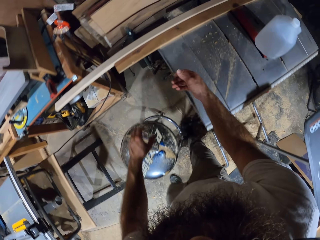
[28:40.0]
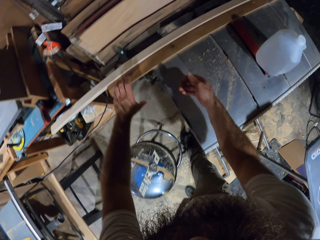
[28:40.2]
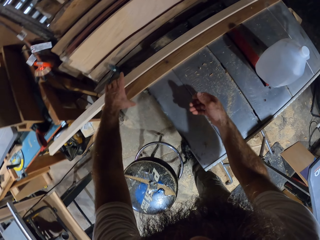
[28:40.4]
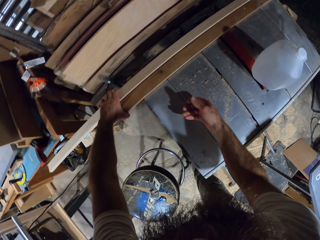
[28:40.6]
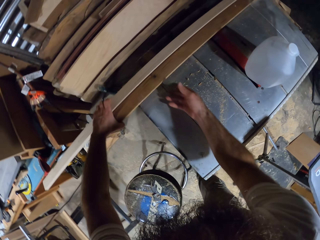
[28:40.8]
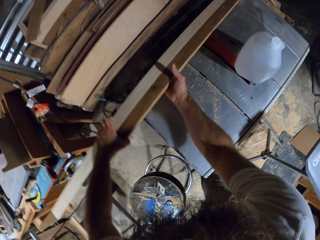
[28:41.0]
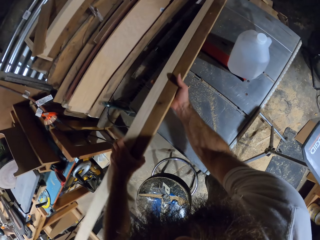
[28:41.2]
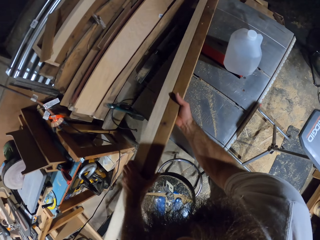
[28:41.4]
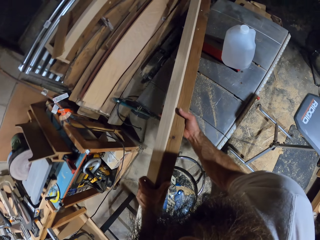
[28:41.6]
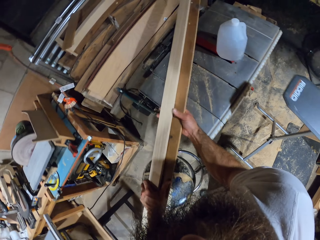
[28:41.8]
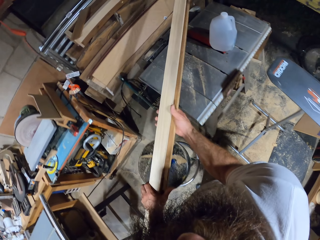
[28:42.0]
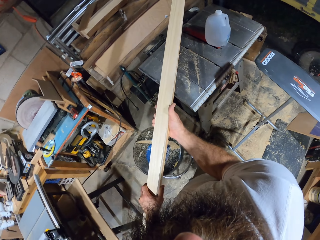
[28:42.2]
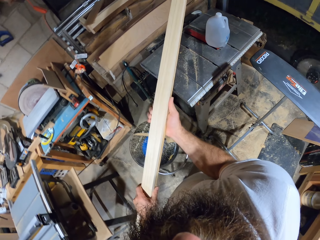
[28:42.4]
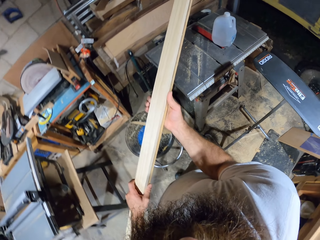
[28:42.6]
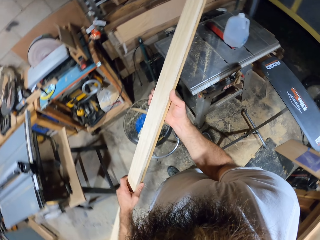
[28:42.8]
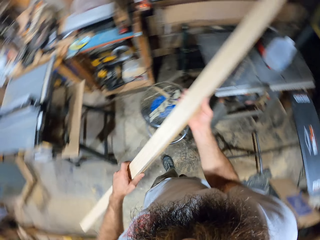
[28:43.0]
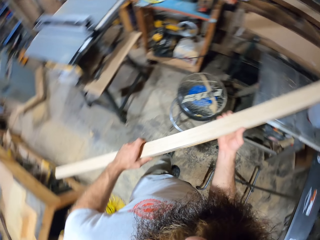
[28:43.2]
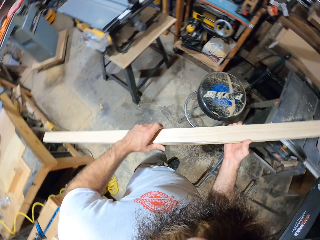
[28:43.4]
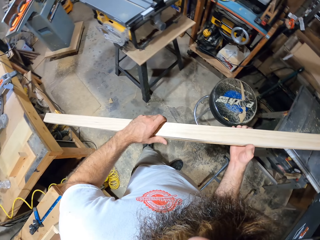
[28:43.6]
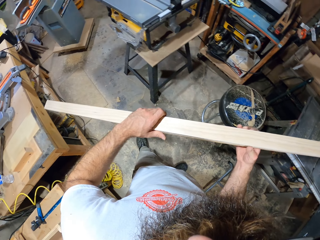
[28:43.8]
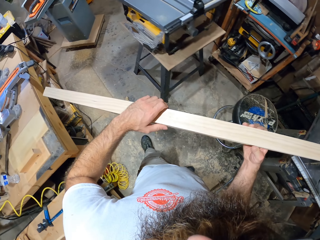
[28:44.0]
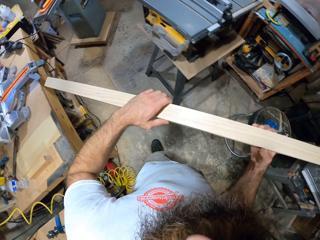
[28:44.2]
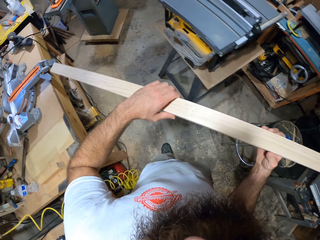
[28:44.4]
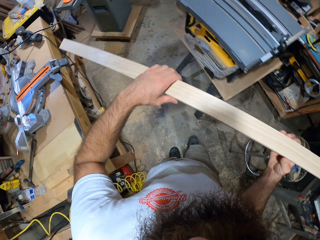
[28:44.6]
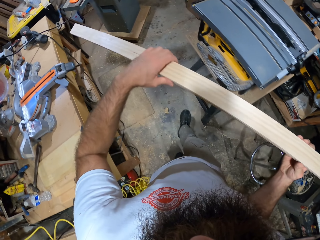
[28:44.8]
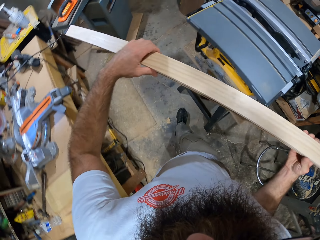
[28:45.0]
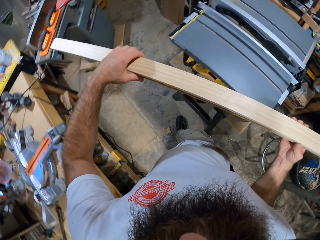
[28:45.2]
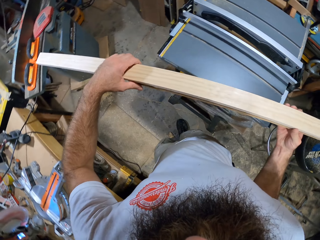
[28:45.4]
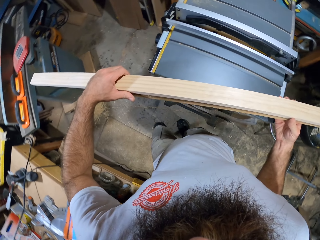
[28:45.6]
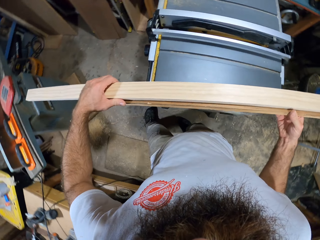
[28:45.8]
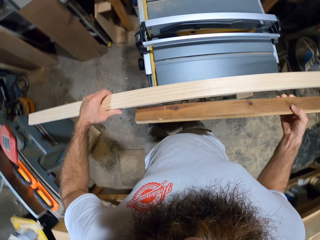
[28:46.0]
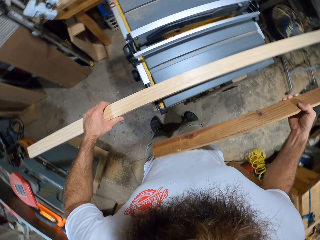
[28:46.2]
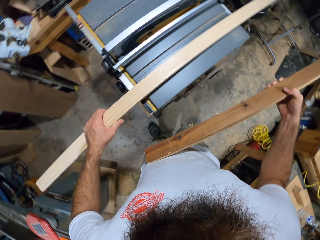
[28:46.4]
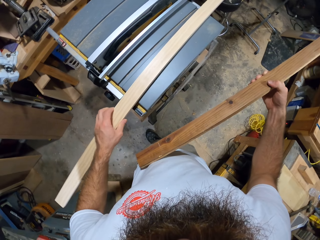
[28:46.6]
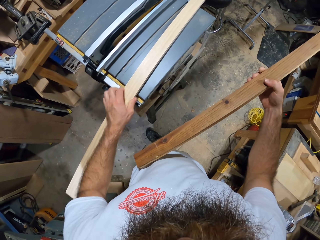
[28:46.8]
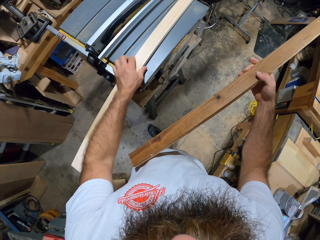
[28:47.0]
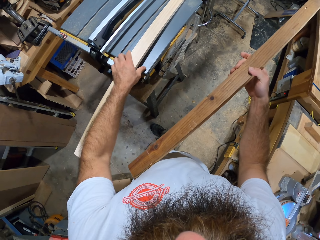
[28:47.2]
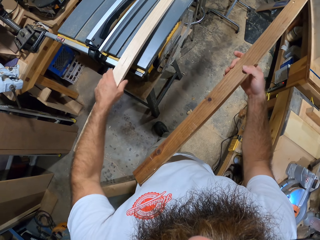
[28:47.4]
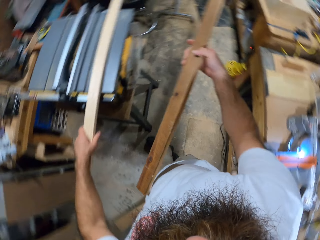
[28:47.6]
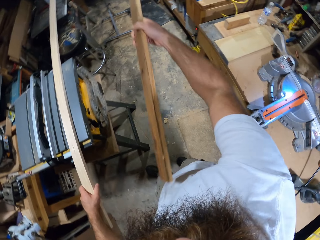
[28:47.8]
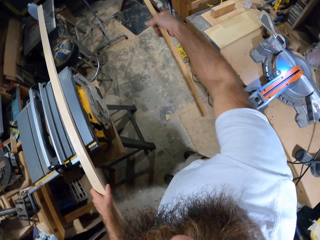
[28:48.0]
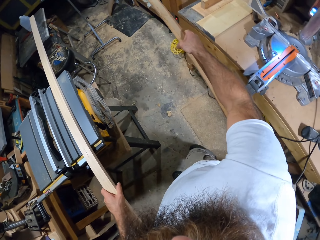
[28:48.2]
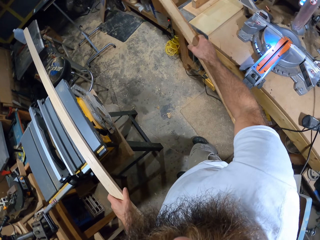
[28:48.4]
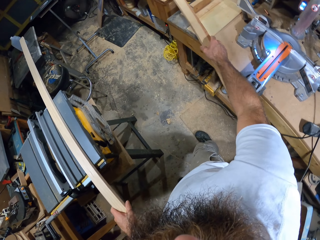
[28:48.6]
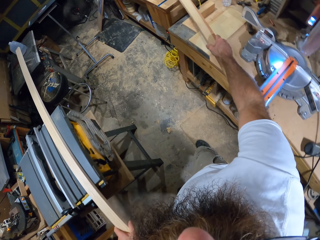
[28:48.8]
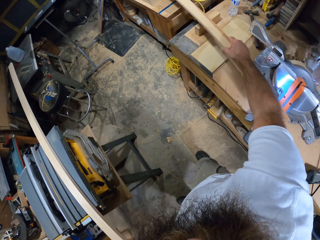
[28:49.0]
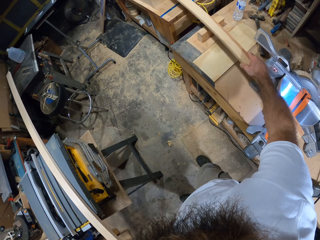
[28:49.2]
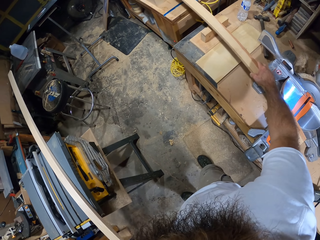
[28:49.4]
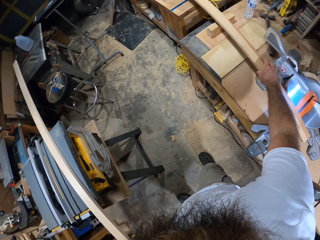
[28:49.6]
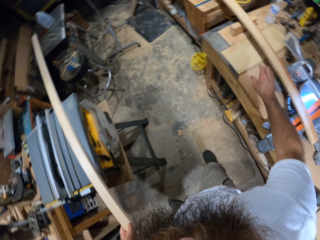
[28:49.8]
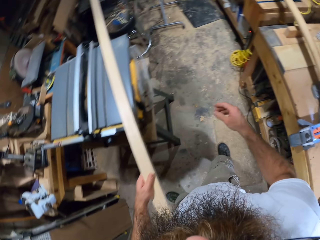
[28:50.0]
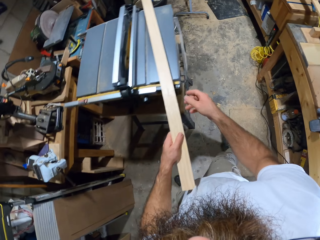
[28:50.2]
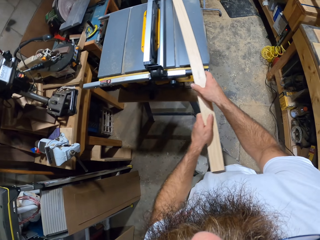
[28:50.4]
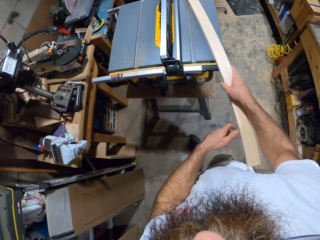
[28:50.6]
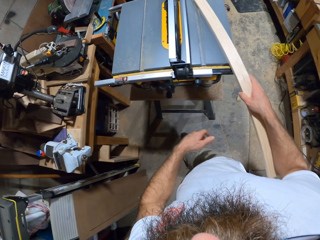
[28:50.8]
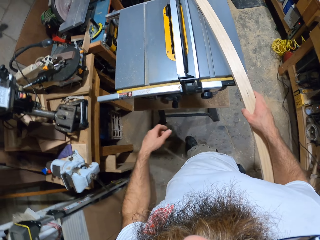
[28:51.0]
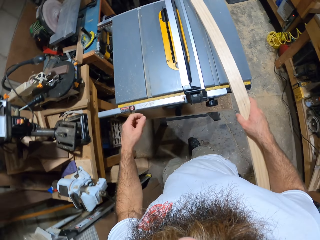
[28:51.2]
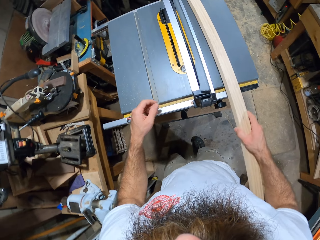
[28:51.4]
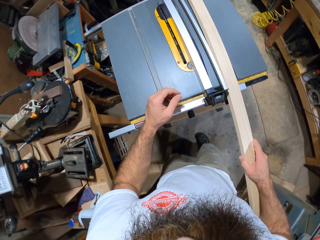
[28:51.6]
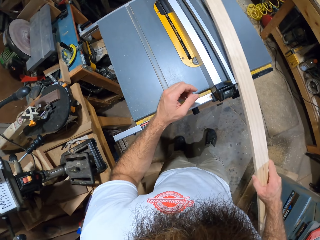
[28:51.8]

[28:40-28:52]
The camera wearer holds a plank of wood on the table machine with his left hand. He lifts the plank of wood from the table machine with his left hand. He carries the plank of wood from the table machine with both hands. He holds the plank of wood in his right hand. He holds the plank of wood in his left hand. He places the plank of wood in his left hand on the extension wing of a table saw. He places the plank of wood in his right hand on a jointer on the table. He passes the plank of wood in his left hand on the table saw to his right hand.

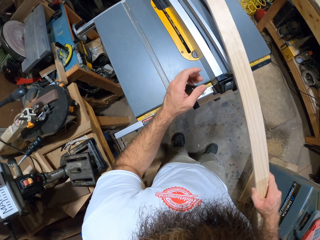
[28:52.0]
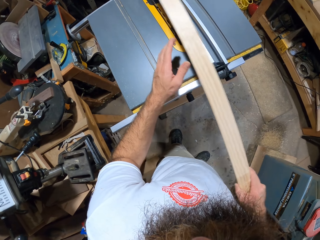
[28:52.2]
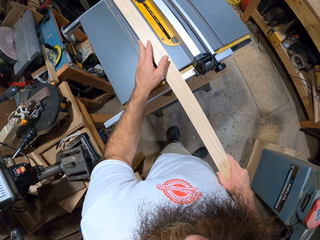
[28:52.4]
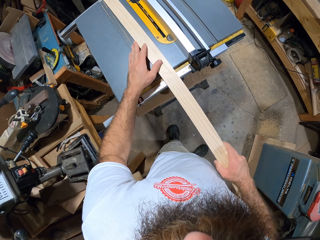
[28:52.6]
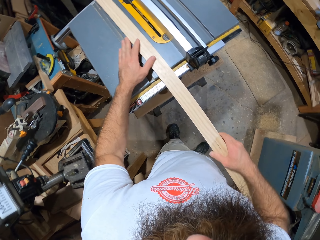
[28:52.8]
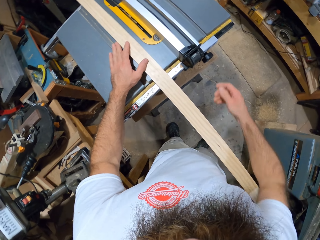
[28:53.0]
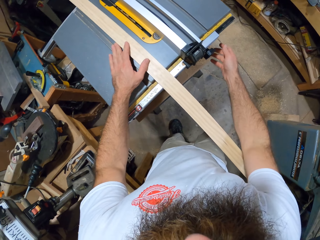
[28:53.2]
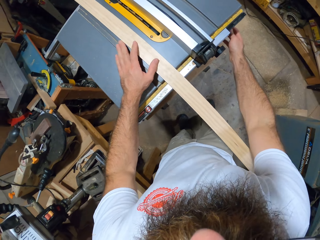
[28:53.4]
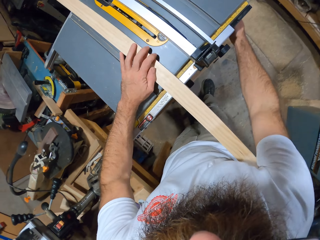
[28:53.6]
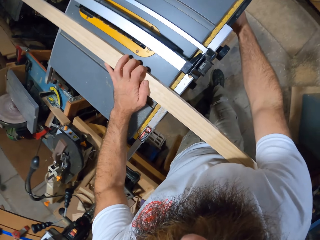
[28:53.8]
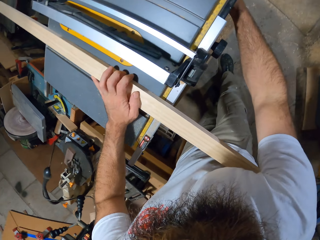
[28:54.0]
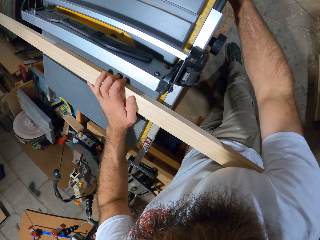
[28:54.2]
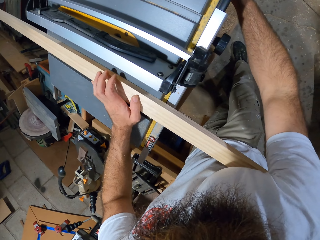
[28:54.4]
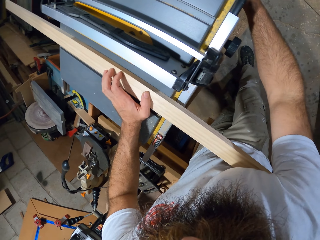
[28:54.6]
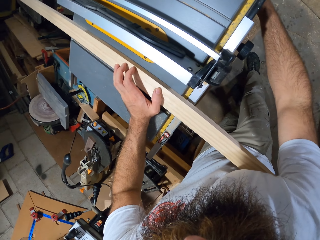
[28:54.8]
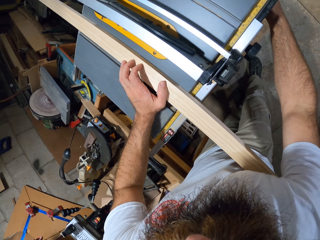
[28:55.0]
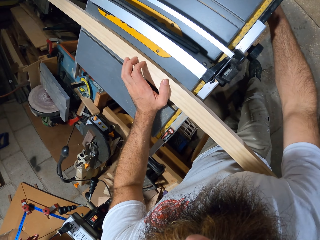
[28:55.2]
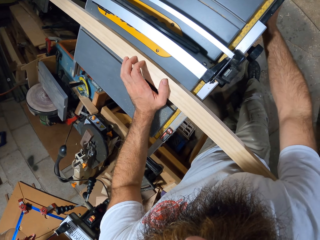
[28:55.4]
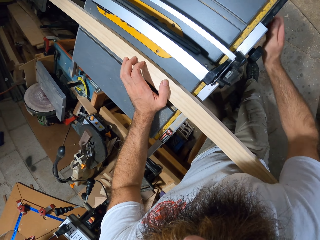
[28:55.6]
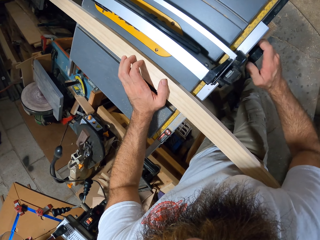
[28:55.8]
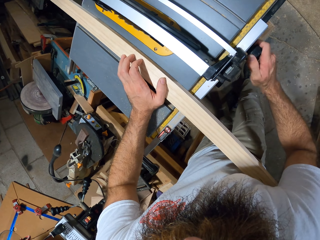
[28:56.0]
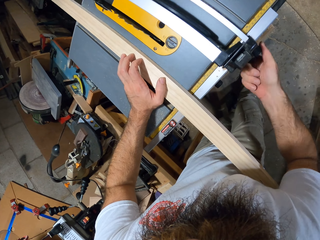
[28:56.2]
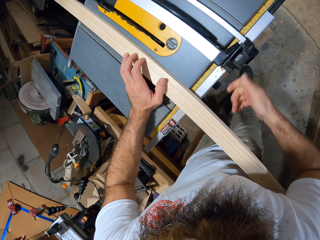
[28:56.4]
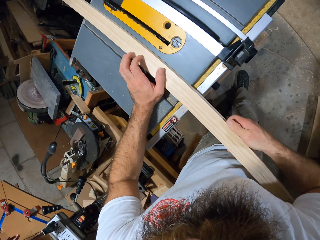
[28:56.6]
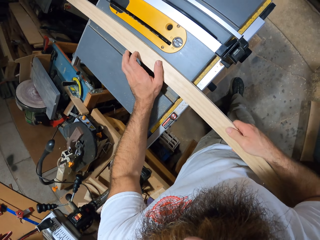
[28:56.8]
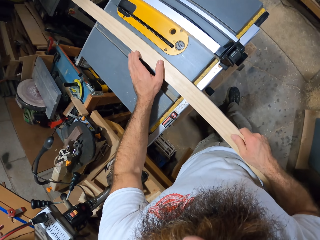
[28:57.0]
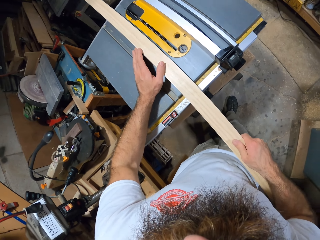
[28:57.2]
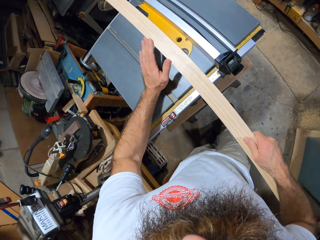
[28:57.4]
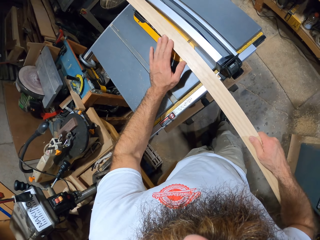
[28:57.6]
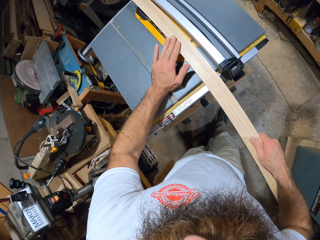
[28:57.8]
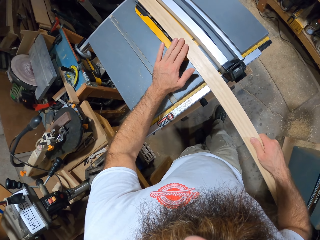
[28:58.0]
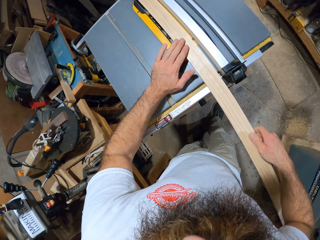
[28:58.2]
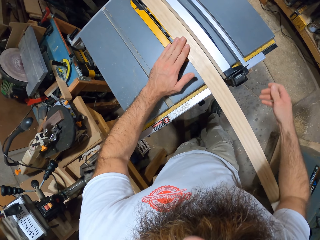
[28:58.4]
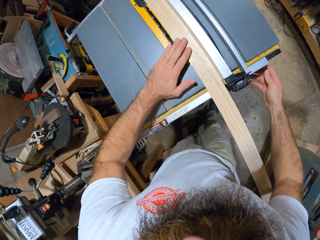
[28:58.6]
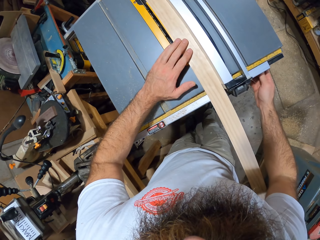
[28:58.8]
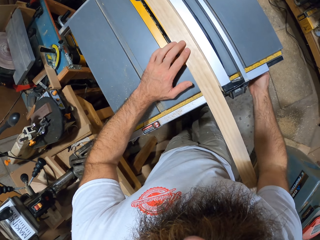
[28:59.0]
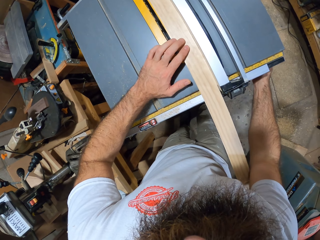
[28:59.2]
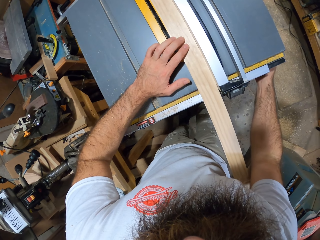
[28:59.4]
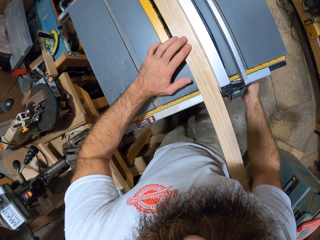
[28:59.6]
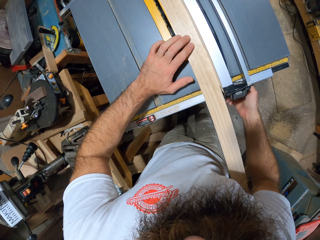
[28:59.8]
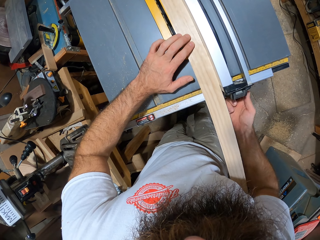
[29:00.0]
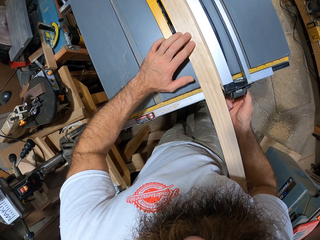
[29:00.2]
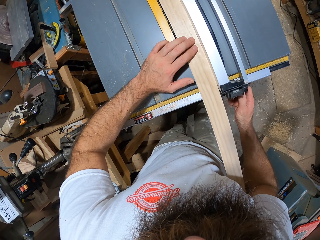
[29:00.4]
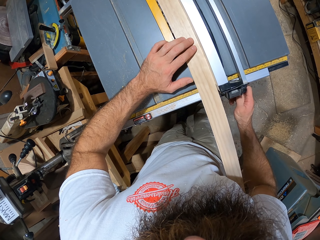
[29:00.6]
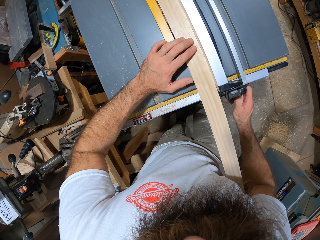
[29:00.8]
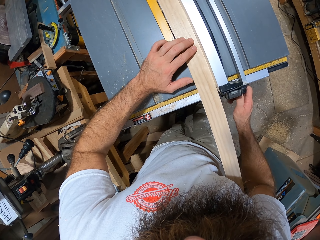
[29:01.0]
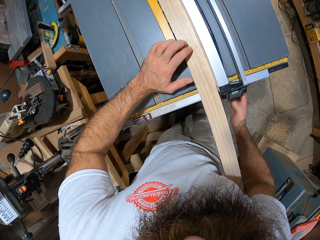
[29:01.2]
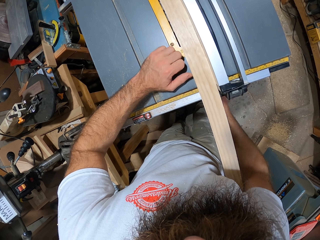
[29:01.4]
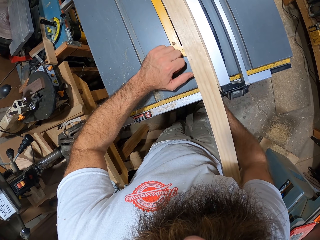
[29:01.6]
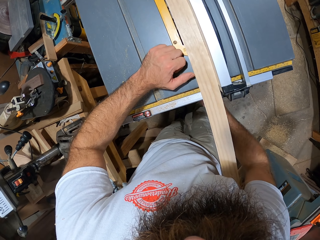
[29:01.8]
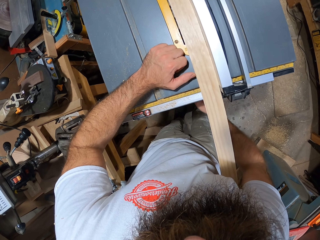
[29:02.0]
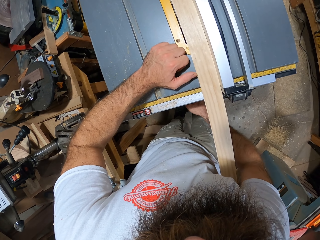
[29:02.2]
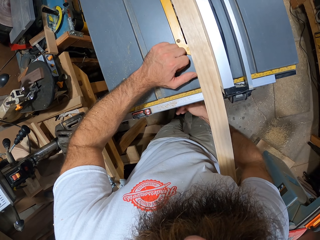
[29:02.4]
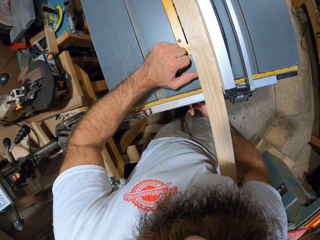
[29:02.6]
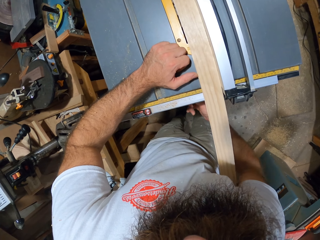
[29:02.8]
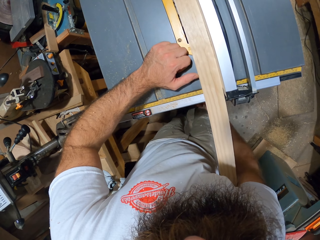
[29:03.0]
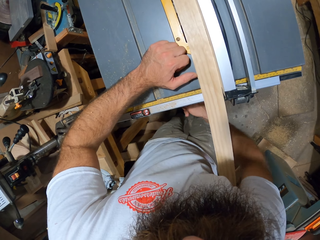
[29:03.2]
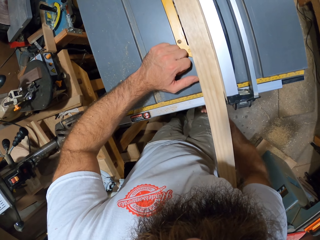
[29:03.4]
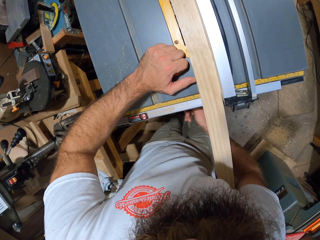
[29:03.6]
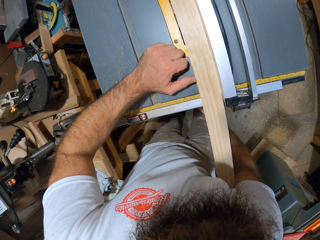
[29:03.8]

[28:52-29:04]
The camera wearer moves the plank of wood from the extension wing of the table saw to the table of the table saw with his right hand. He places the plank on the table of the table saw with both hands. He adjusts a switch of the table saw with his right hand. He adjusts the table saw fence. He adjusts the fence locking lever of the table saw with his right hand. He moves the plank of wood to the splitter of the table saw with both hands. He adjusts the switch of the table saw with his right hand. He adjusts the fence locking lever of the table saw with his right hand. He adjusts the blade lever of the table saw with his right hand.
